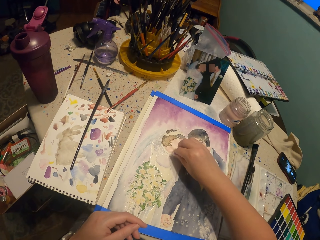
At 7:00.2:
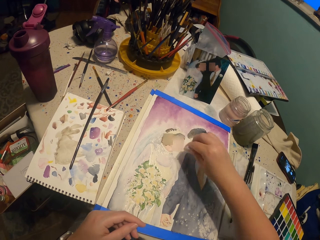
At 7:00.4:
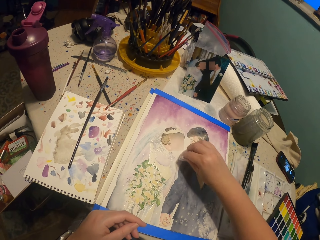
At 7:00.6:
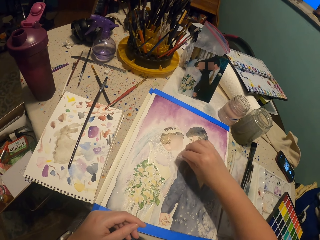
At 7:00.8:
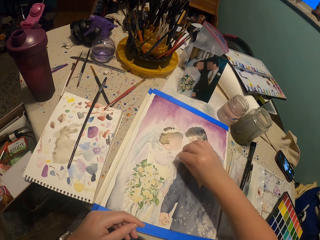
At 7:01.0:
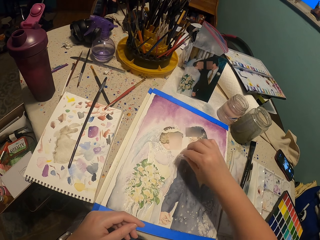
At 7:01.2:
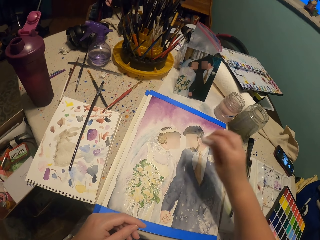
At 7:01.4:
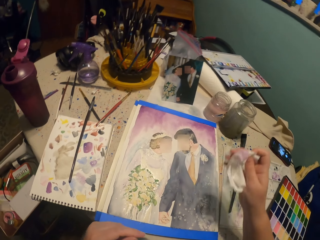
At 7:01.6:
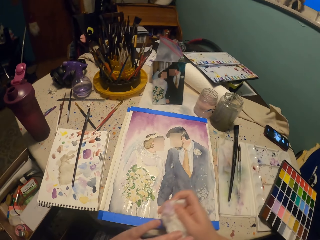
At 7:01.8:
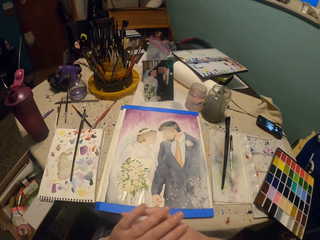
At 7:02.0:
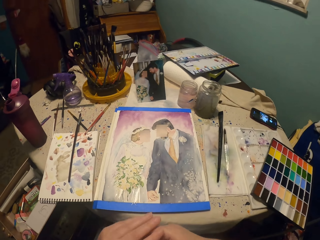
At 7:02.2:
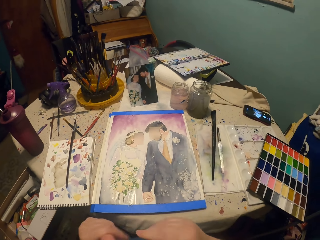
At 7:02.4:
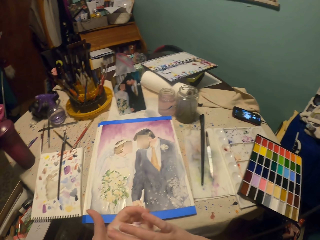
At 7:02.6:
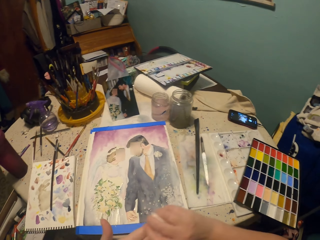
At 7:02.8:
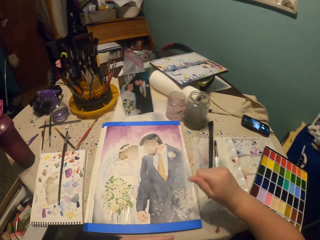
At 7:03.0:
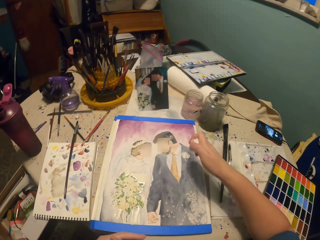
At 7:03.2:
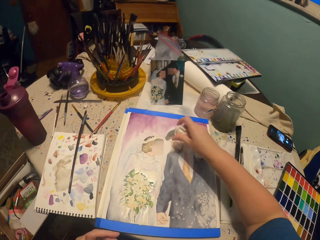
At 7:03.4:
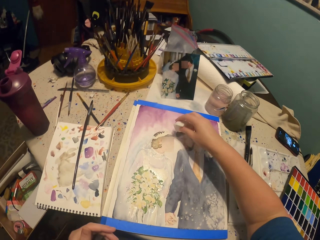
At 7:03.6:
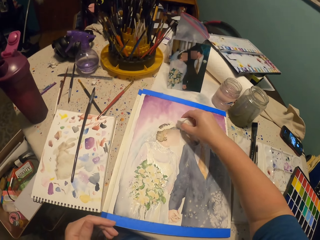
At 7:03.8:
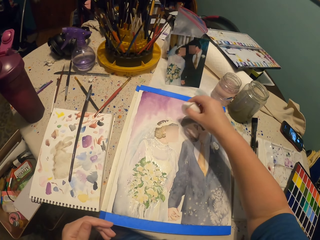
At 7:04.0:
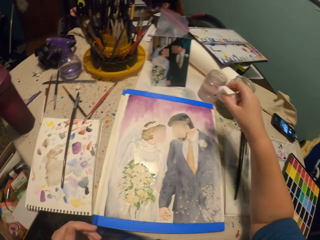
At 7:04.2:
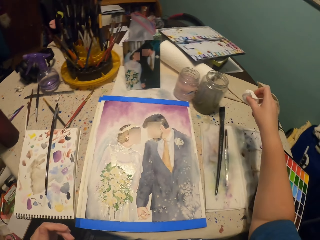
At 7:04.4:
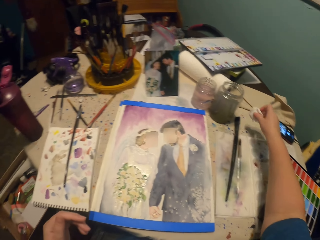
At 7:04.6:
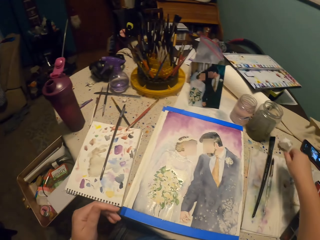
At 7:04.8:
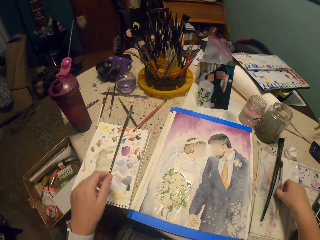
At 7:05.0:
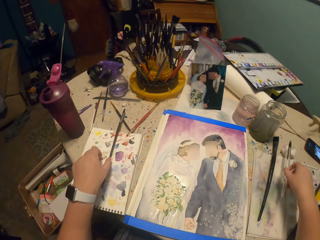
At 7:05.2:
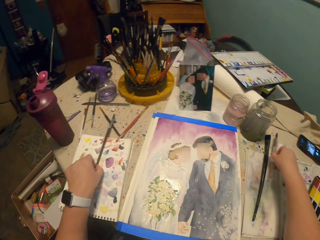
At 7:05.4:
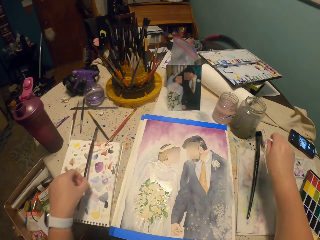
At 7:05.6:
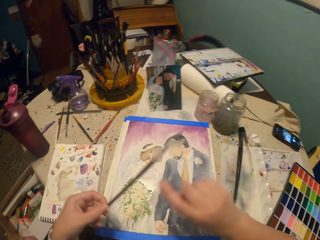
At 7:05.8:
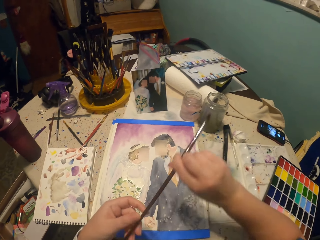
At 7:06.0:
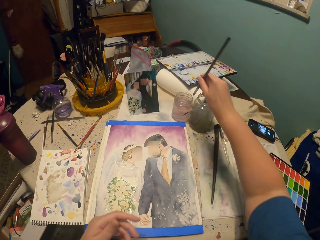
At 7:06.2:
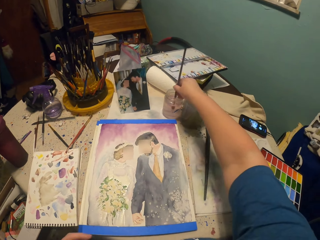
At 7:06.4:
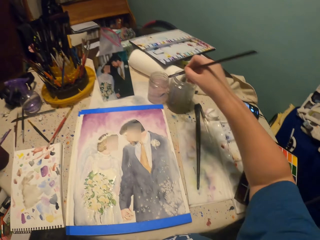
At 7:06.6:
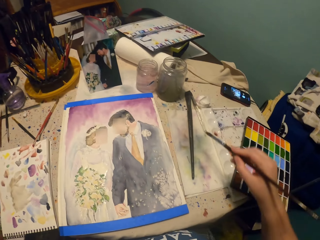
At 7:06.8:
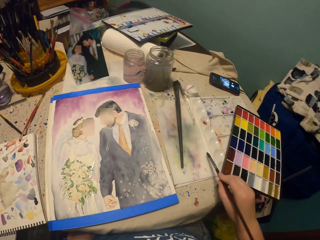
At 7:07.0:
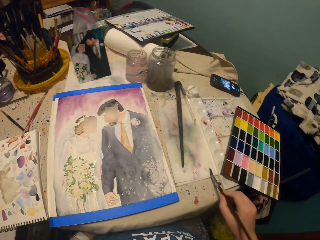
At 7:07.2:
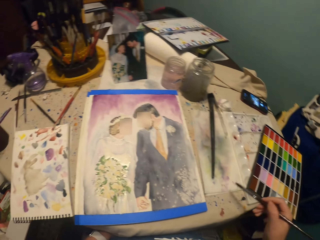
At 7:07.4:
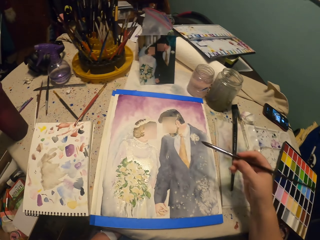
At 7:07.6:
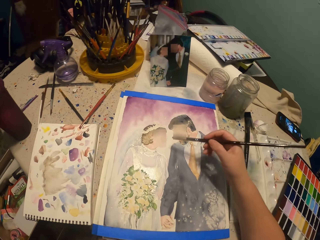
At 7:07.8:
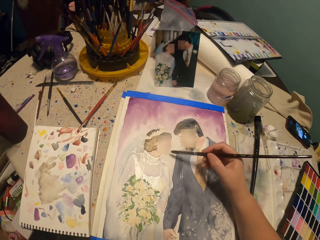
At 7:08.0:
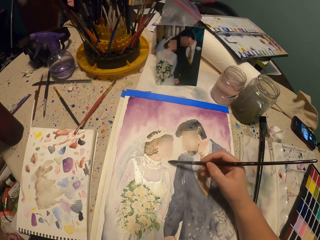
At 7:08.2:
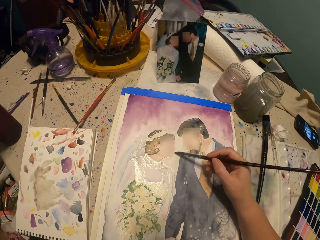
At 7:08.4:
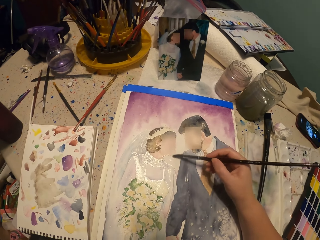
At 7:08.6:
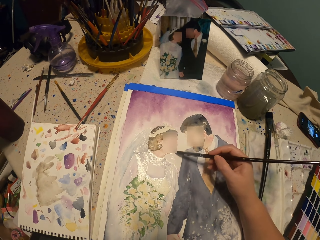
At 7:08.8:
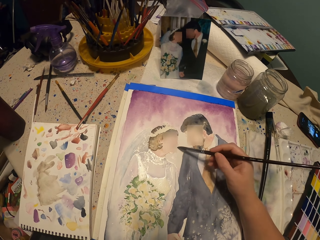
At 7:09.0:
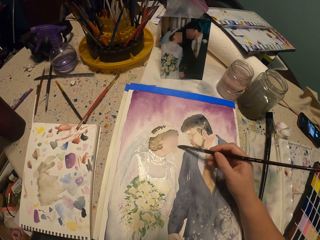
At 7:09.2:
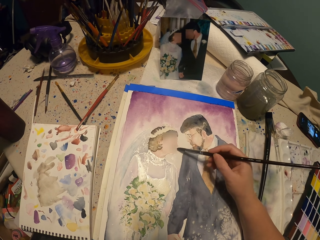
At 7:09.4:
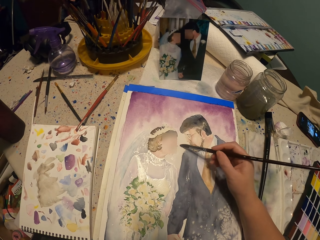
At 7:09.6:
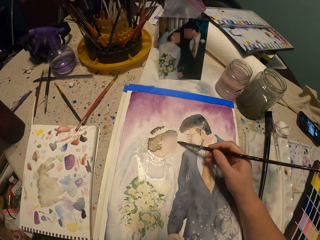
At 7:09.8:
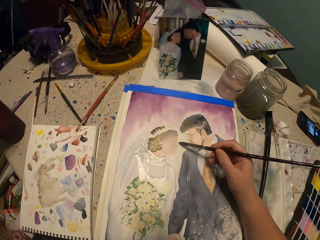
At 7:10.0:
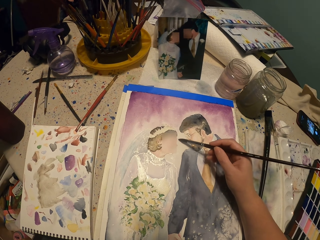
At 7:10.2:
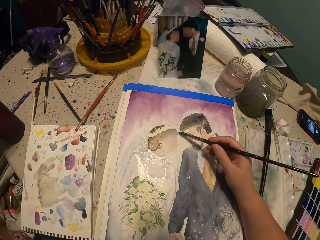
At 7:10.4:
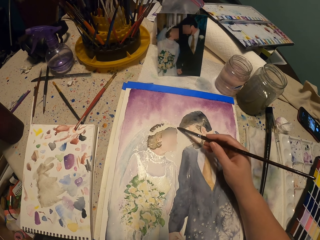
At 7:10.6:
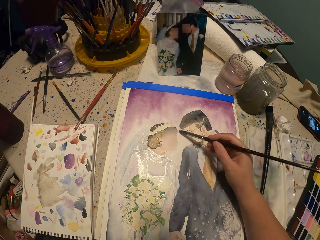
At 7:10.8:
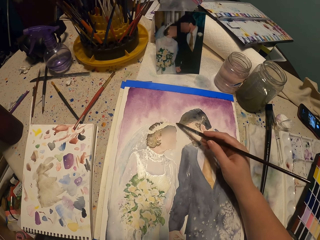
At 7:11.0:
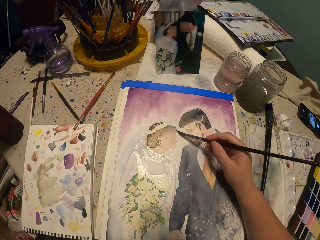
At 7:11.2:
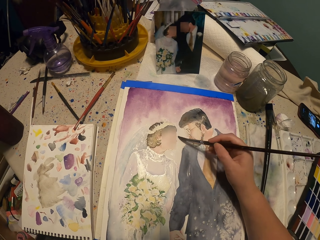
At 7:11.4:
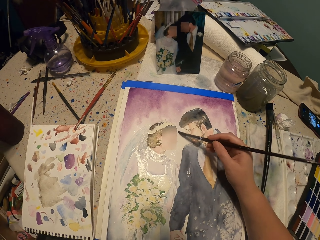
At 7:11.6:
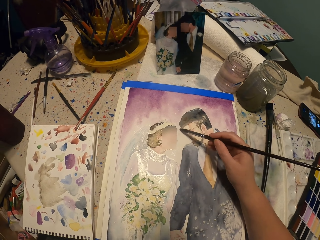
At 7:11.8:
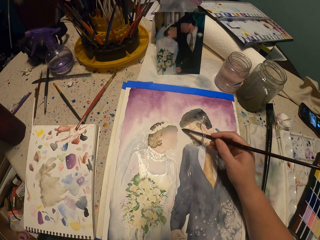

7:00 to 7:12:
The camera wearer cleans the hand. They tap on the painting paper. They pick the round paint brush, put the paper on the painting table. They touch the egbert brush. They change the brush in the right hand. They dip the paint brush in water. They tap aside. They paint a picture with the paint brush on the painting paper.

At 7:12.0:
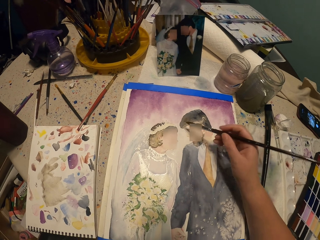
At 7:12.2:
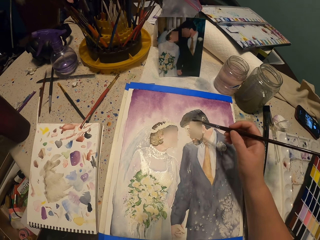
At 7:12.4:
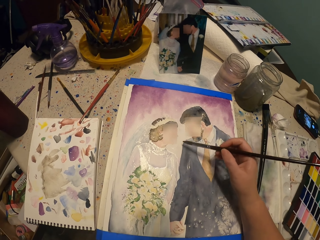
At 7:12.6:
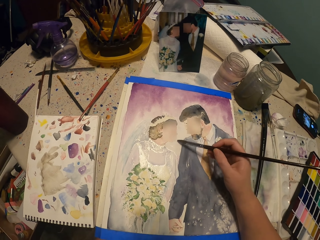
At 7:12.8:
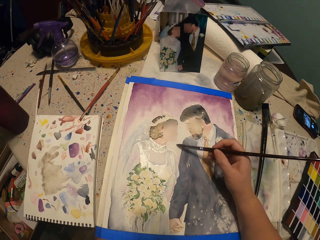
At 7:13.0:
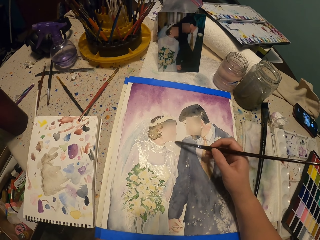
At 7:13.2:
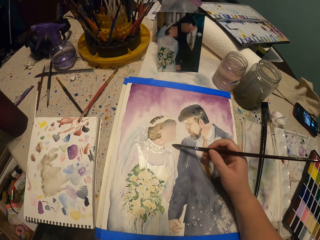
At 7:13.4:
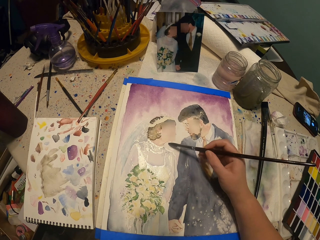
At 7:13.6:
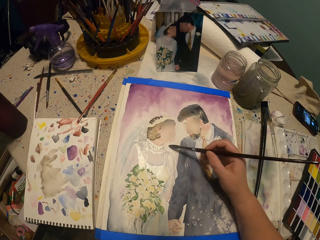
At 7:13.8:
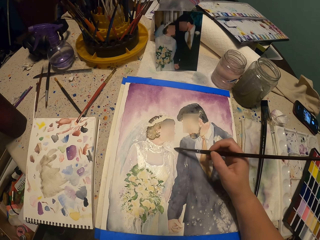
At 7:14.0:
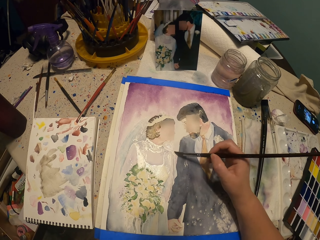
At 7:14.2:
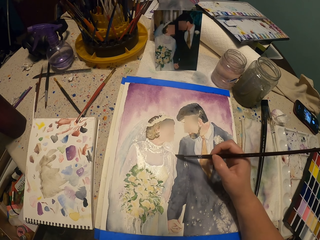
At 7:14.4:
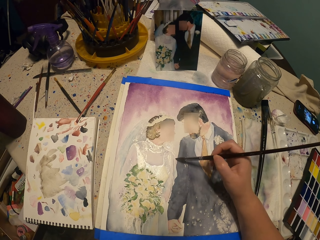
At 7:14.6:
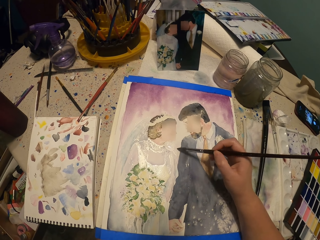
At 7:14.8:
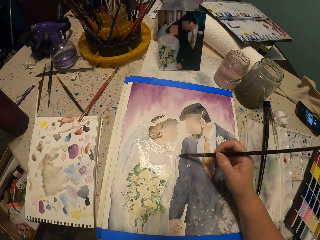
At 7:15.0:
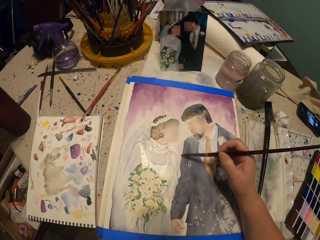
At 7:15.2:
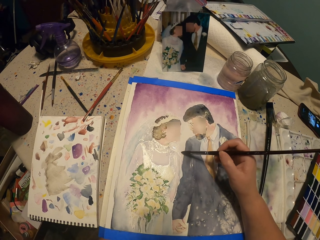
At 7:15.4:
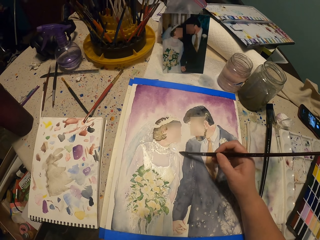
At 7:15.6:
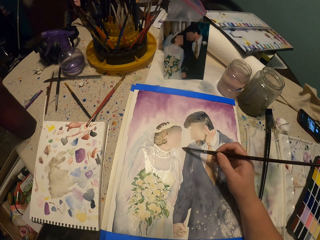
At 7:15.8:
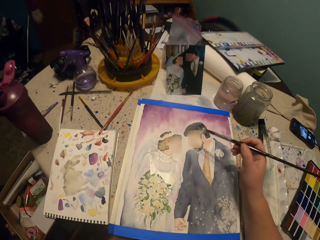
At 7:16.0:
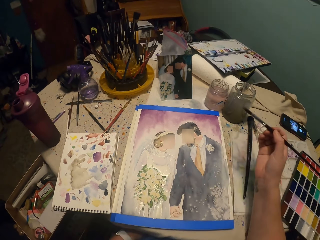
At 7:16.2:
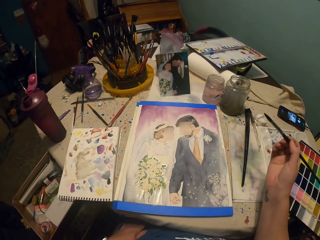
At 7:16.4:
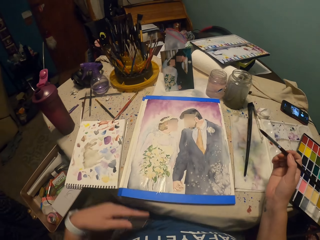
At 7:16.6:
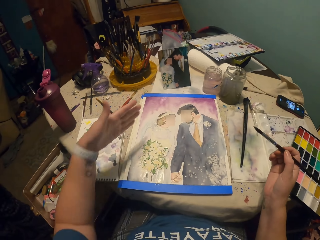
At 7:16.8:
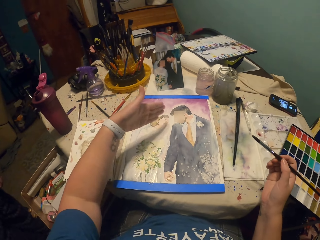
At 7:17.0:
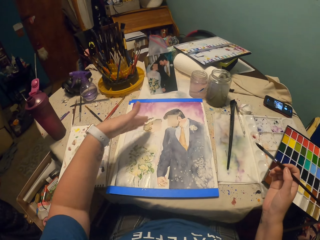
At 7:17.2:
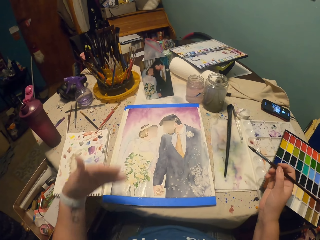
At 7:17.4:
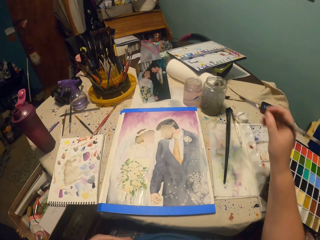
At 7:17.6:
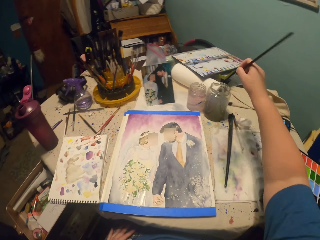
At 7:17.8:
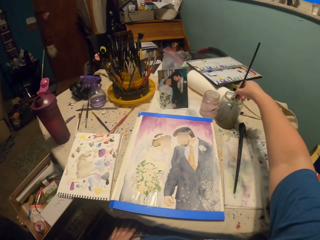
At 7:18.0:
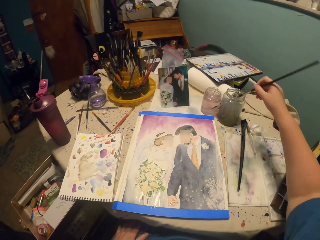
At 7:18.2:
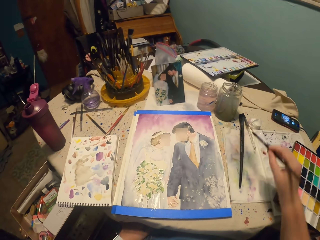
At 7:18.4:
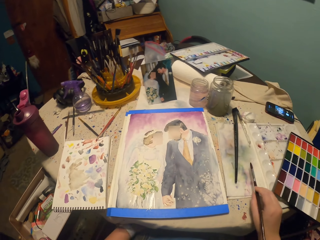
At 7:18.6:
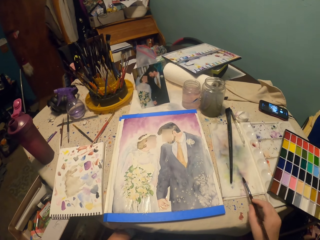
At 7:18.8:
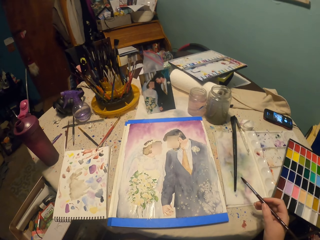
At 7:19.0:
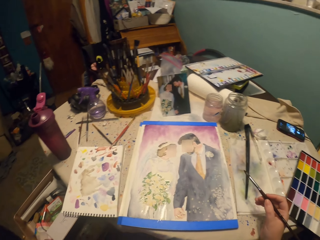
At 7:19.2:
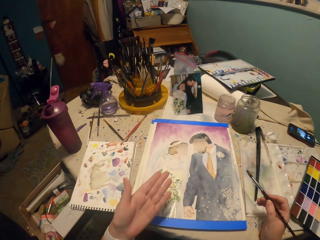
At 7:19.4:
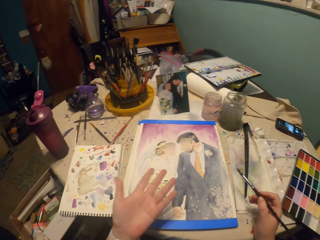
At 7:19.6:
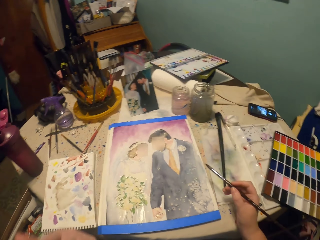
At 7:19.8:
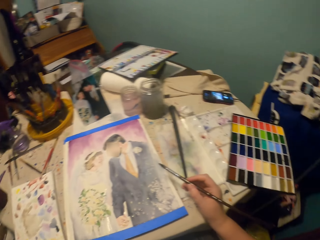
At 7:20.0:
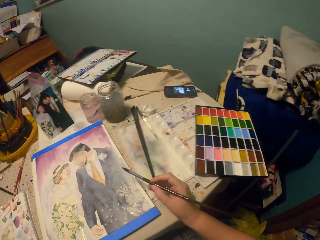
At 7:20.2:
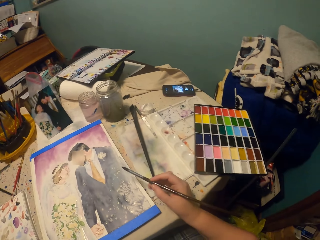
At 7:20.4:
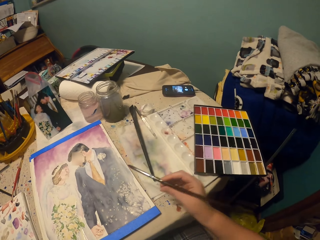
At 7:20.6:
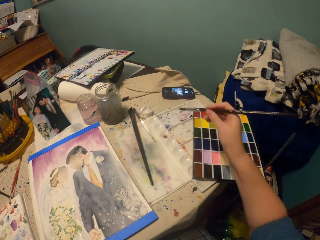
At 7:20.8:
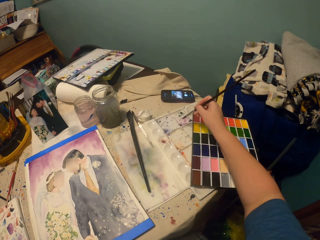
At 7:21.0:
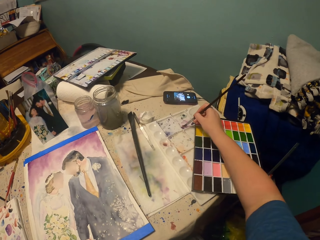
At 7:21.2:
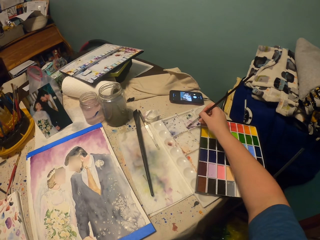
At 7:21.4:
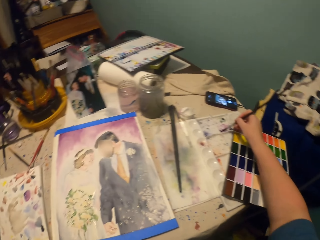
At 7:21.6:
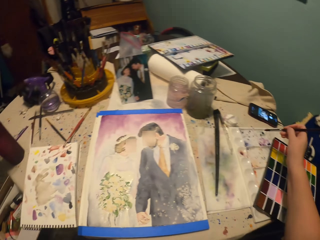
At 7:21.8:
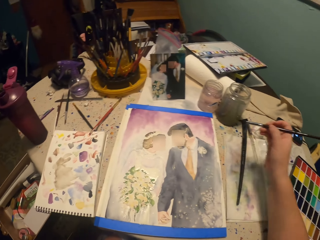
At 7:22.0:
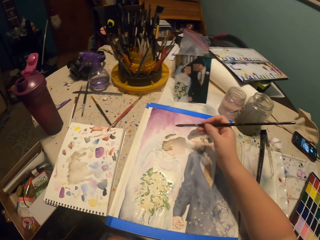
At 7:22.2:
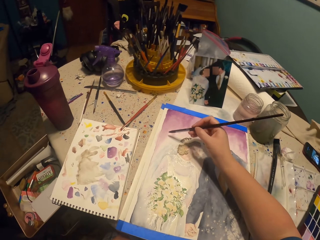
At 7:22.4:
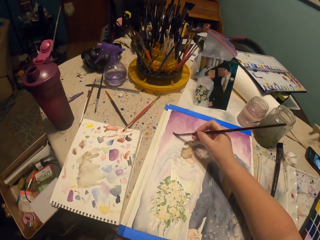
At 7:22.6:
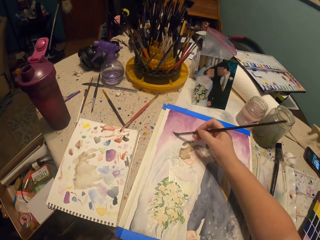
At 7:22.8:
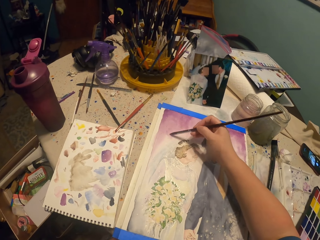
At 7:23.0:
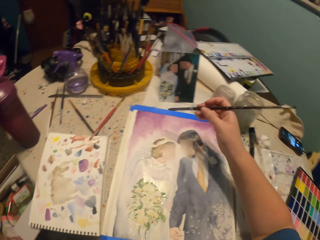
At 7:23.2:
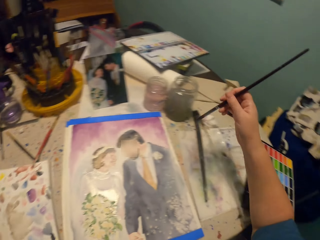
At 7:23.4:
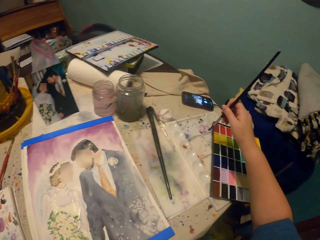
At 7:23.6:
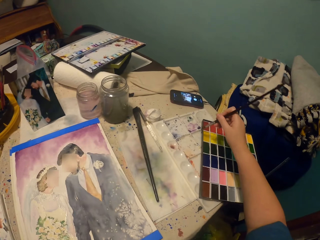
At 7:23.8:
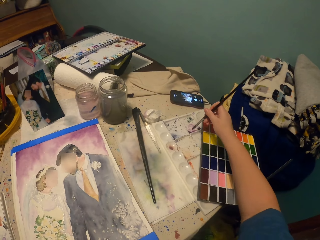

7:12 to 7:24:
The camera wearer moves the brush on the painting paper. They lift the hand, lower the hand. They dip the paint brush in water. They tap aside. They lift the hand. They put the painting brush in paint. They paint a picture with the paint brush.
